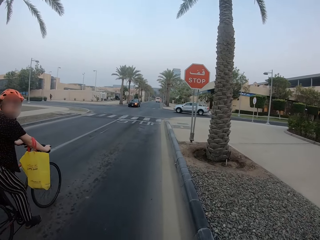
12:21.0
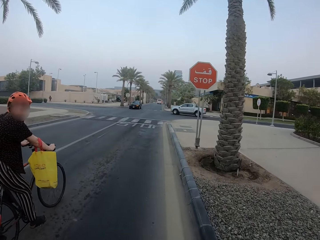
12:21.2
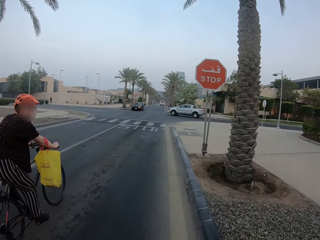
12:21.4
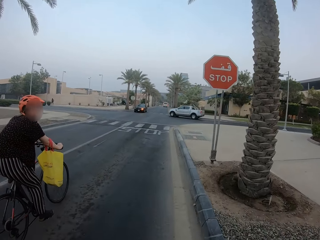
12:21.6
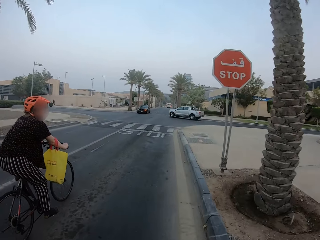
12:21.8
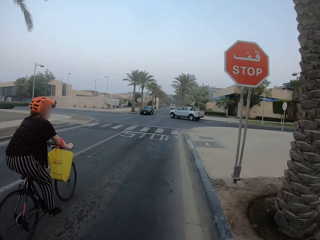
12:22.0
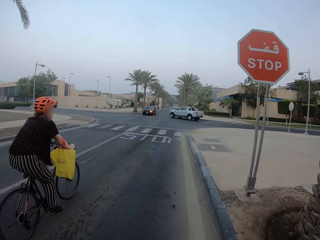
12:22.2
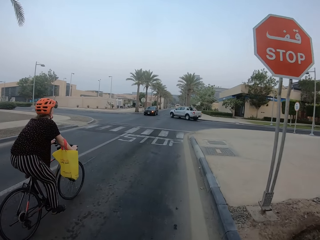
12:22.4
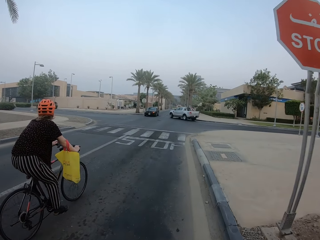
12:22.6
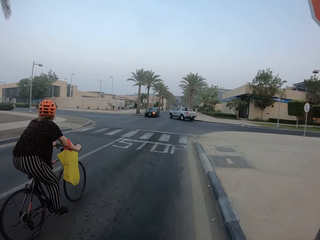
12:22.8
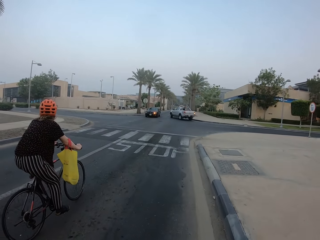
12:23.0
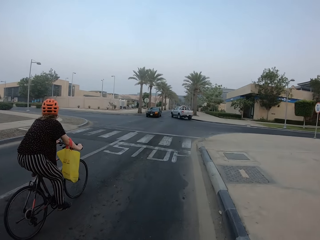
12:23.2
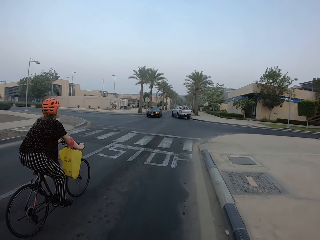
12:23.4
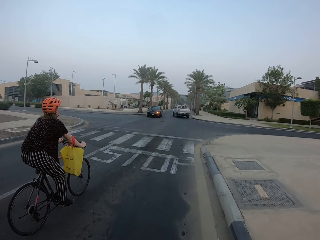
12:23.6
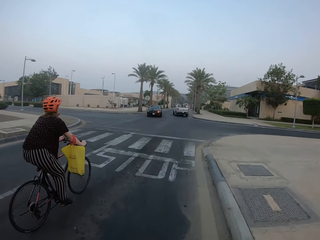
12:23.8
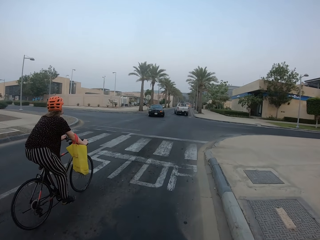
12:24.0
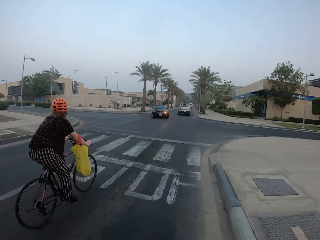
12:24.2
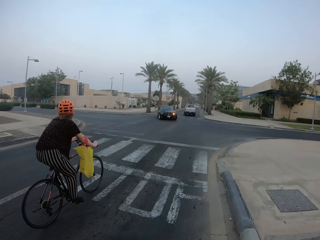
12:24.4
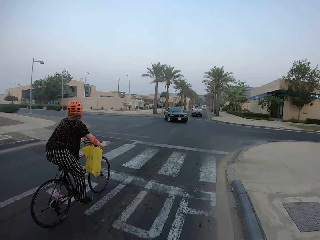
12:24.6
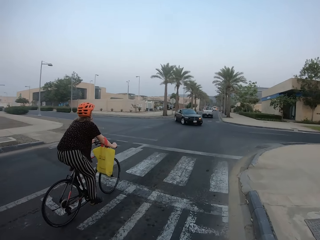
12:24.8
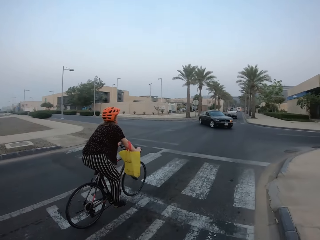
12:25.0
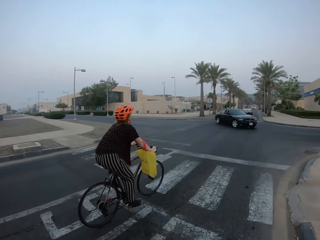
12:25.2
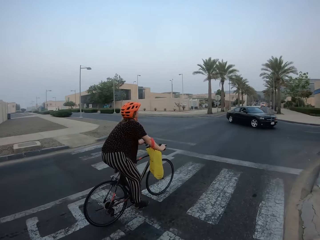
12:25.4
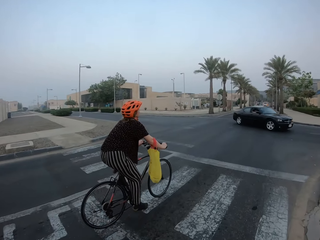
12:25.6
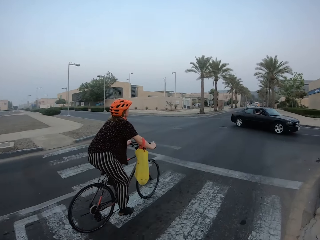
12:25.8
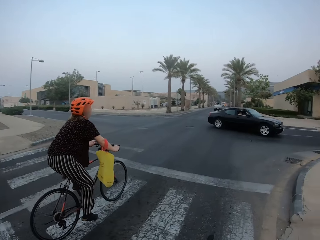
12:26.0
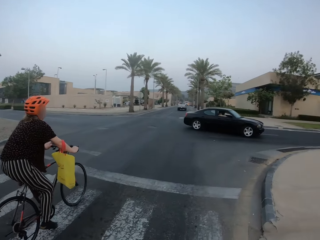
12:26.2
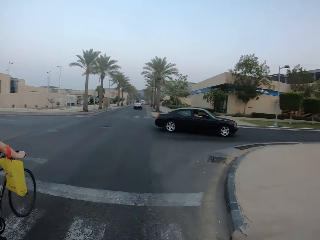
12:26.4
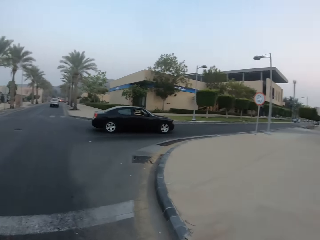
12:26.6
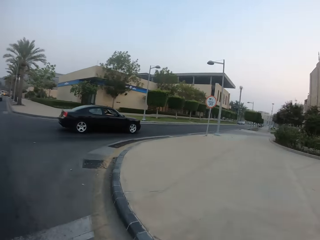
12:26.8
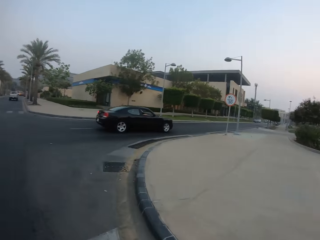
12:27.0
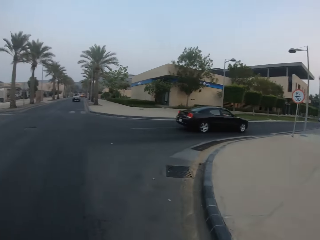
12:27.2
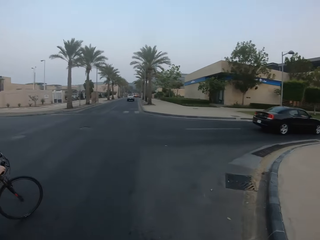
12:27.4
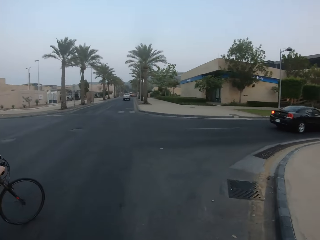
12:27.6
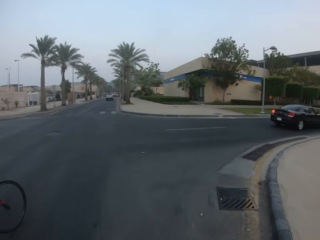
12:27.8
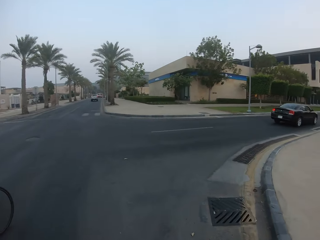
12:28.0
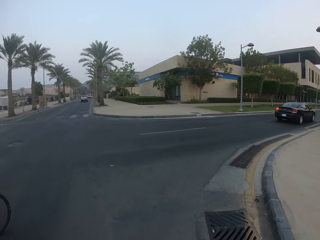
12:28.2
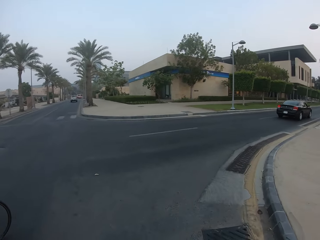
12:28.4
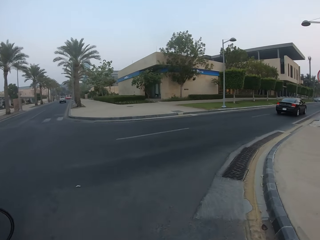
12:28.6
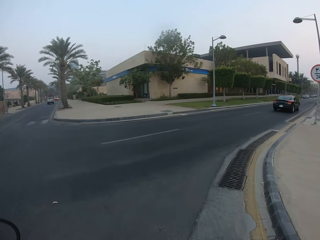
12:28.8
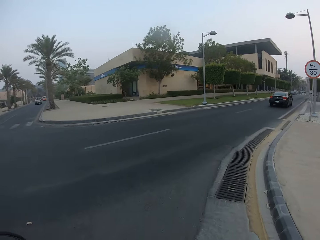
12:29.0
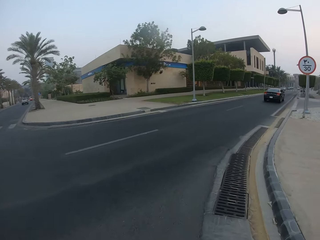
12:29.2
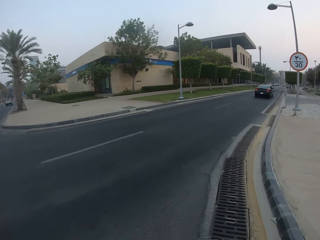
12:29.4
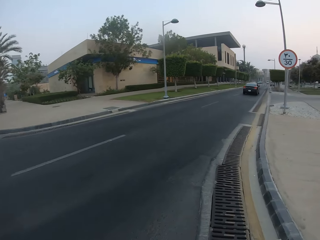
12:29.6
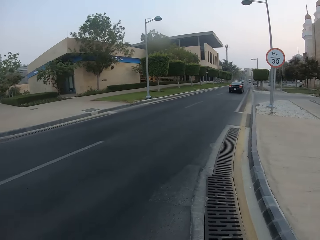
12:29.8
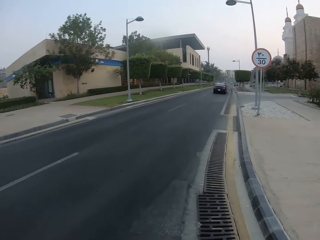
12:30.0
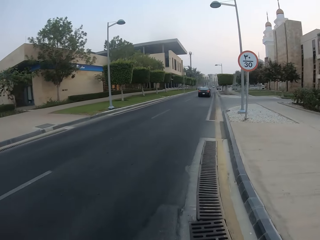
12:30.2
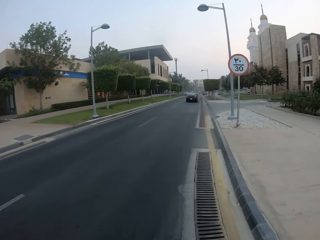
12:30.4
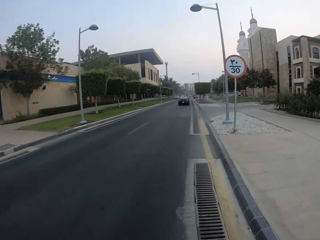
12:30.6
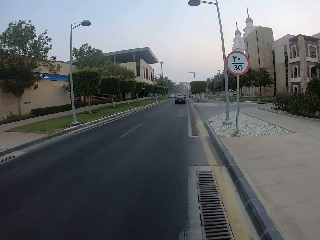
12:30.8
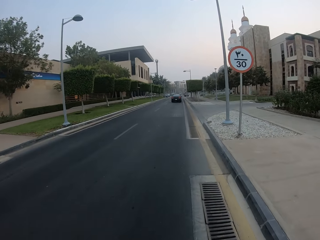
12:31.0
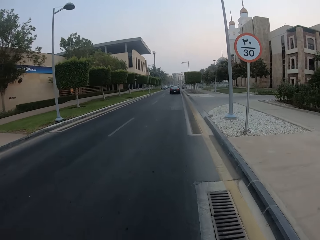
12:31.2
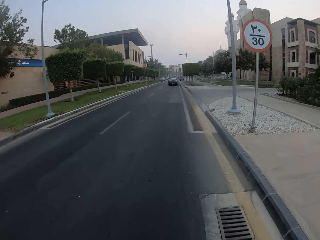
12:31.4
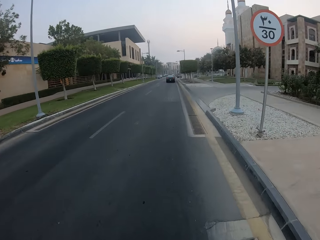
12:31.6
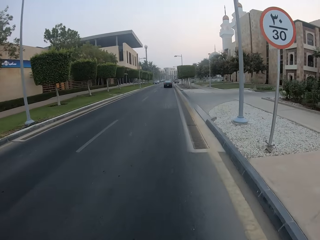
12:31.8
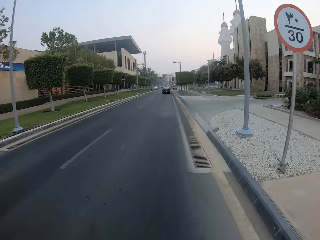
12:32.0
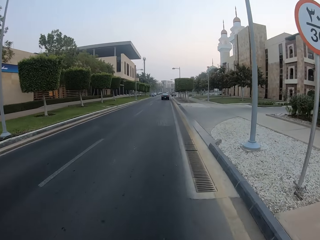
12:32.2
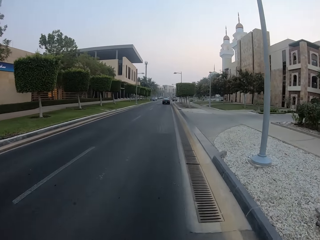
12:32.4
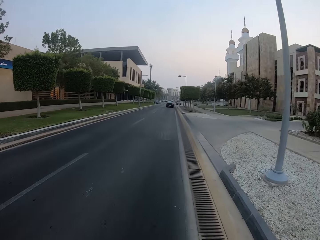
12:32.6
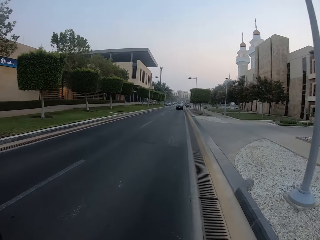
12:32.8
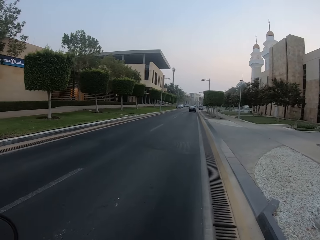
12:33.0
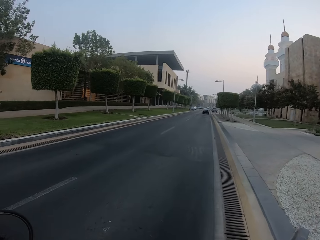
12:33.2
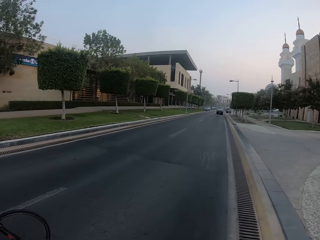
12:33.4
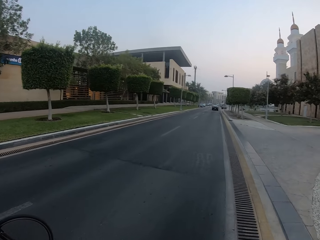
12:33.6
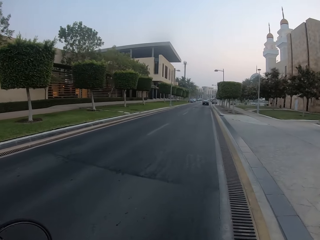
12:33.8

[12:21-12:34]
The camera wearer cycles on the road.

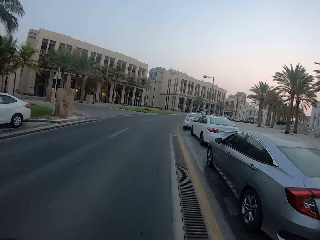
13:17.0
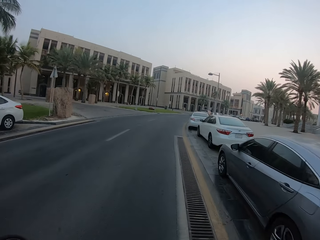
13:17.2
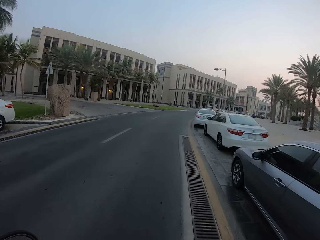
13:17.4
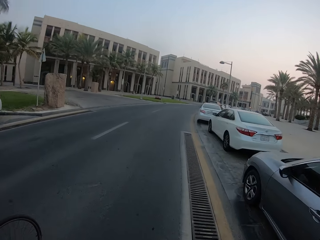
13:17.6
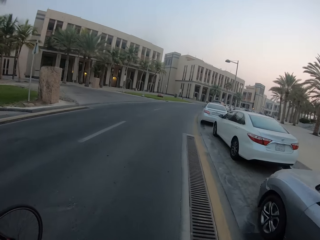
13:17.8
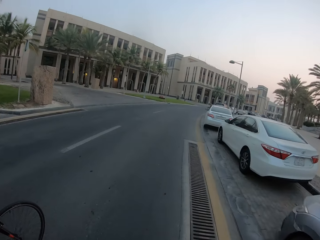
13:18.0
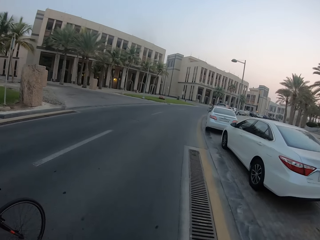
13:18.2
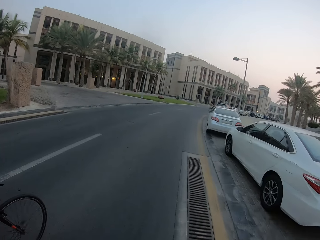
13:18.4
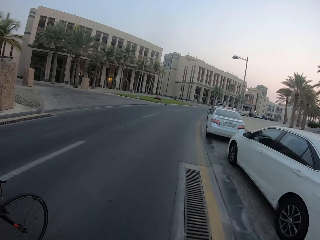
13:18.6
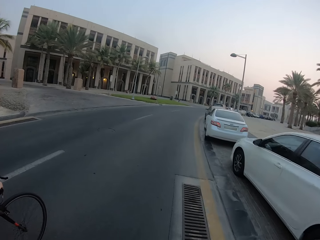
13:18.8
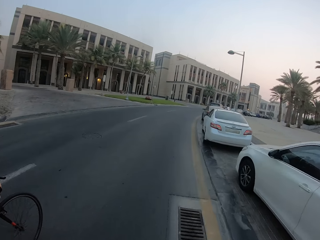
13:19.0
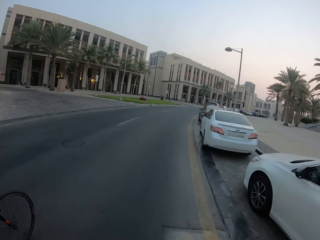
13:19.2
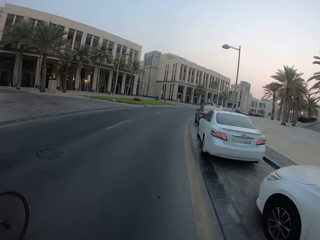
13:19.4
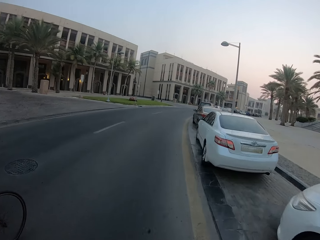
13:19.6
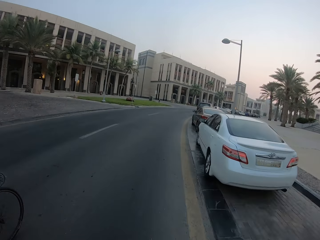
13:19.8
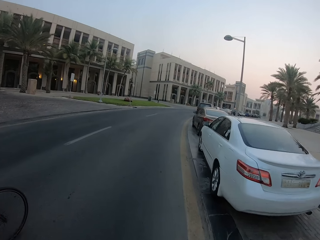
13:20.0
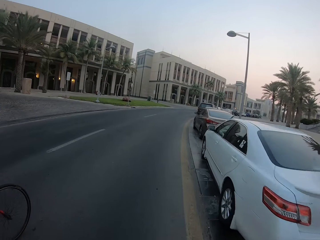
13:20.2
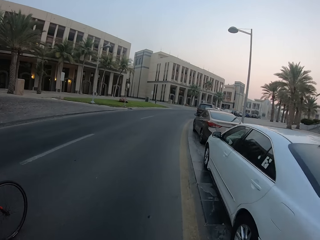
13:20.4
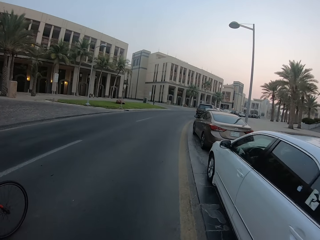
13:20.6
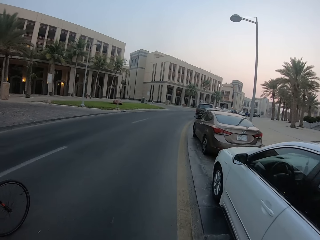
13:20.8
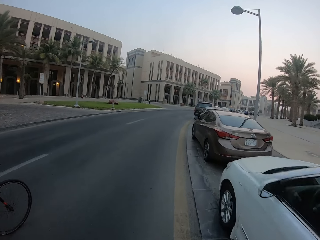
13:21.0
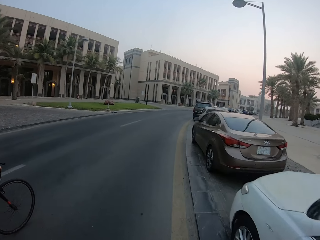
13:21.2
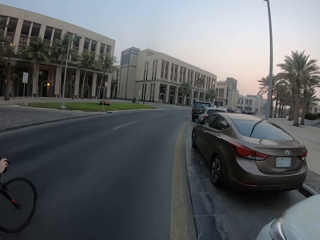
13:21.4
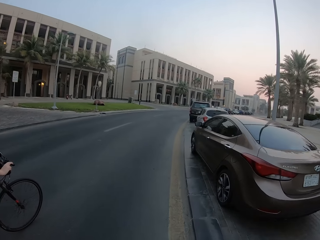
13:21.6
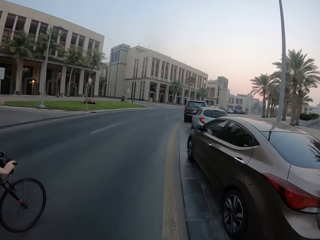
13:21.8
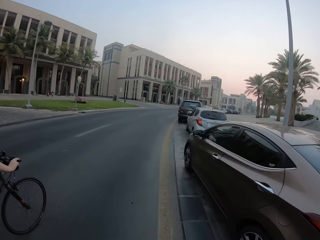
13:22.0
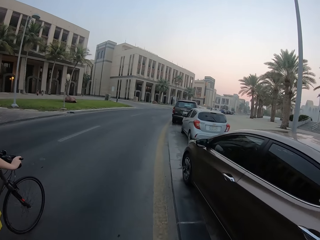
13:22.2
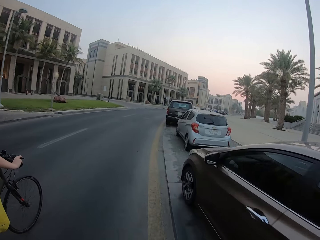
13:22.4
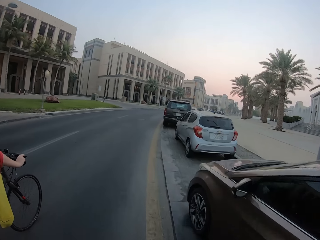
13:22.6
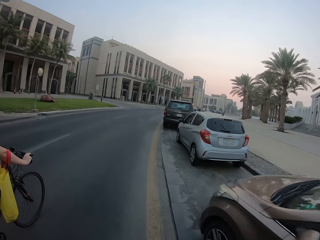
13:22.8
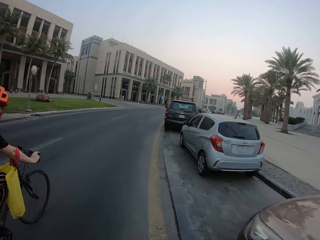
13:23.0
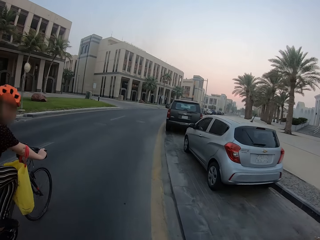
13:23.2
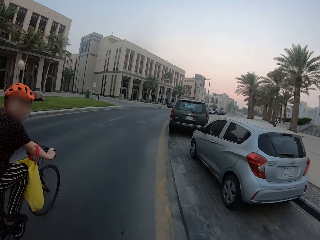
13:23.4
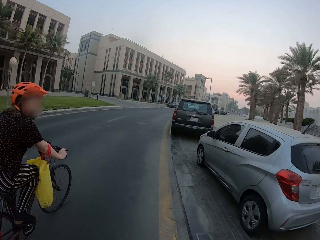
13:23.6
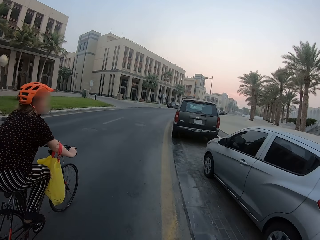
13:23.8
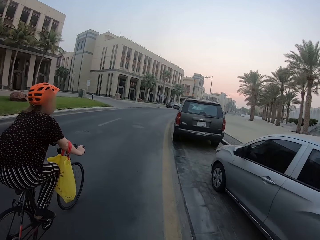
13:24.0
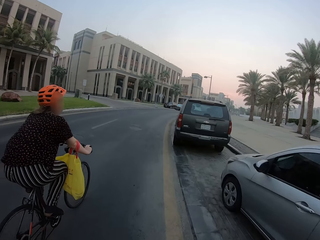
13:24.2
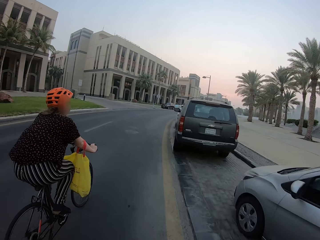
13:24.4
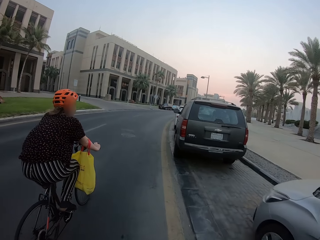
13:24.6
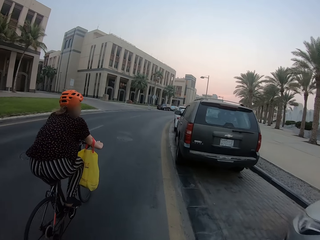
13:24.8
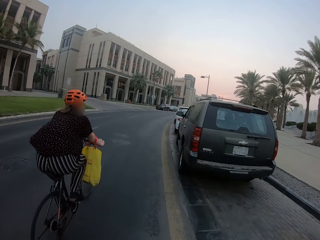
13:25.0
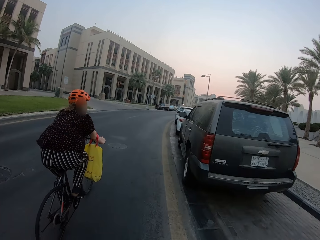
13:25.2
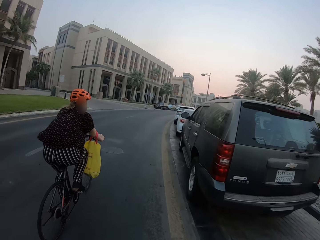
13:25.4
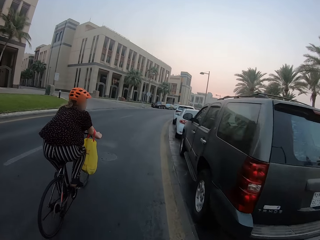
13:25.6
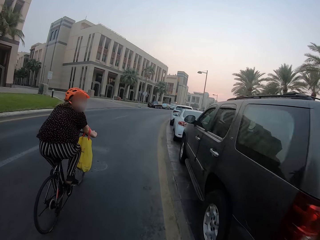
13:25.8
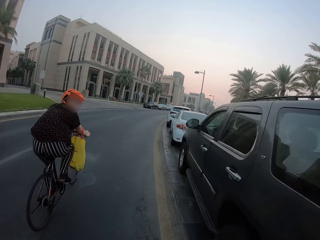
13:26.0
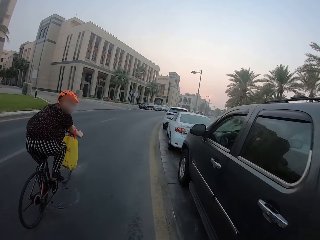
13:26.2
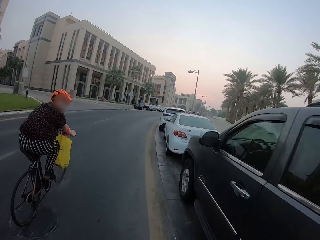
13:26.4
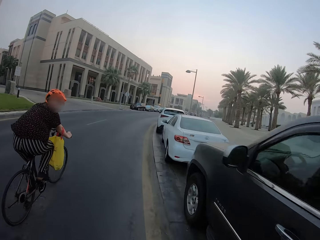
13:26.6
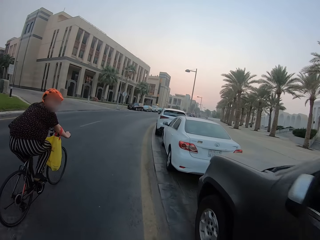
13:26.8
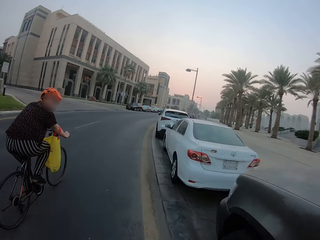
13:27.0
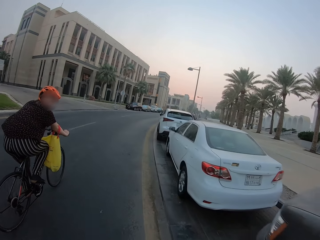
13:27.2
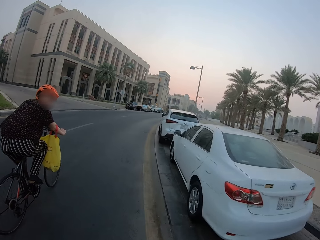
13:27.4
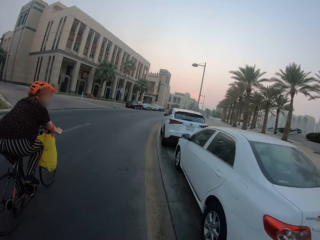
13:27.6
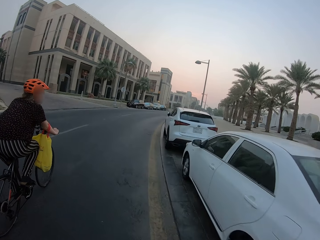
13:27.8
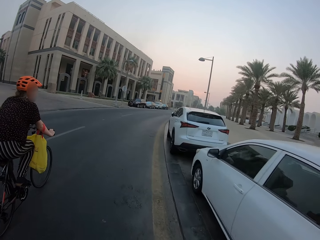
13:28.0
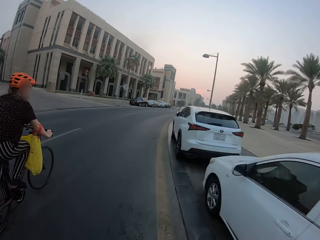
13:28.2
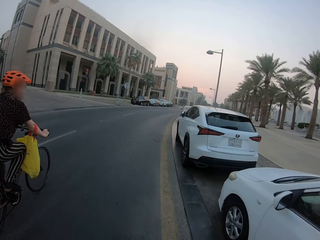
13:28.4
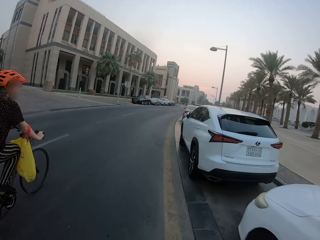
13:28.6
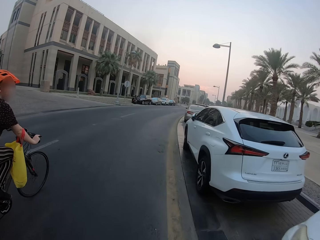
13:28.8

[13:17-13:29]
A woman cycles on the road.
